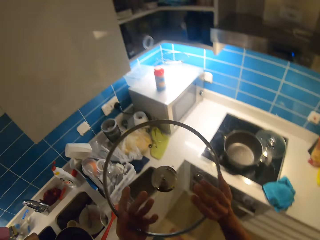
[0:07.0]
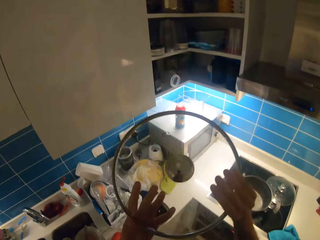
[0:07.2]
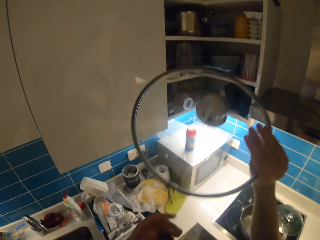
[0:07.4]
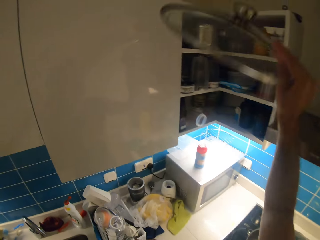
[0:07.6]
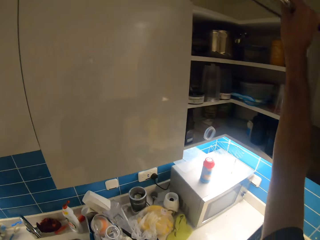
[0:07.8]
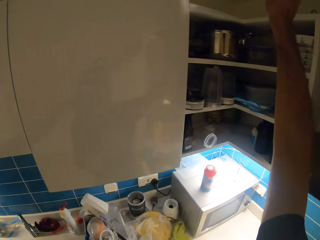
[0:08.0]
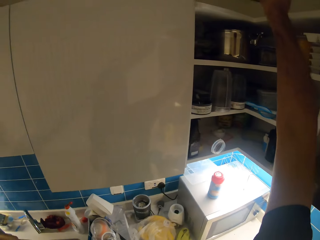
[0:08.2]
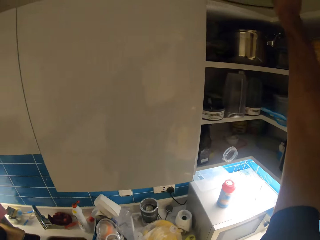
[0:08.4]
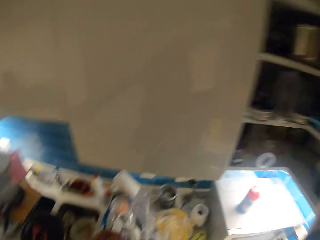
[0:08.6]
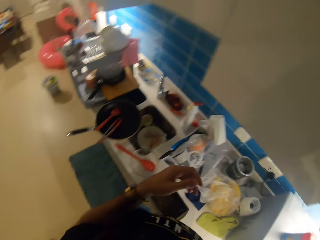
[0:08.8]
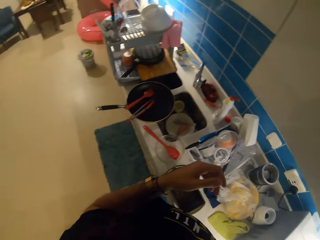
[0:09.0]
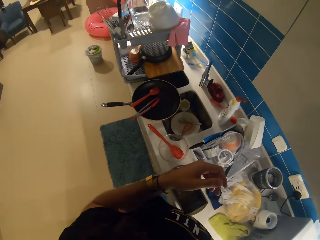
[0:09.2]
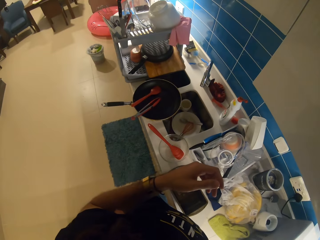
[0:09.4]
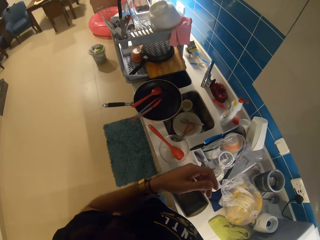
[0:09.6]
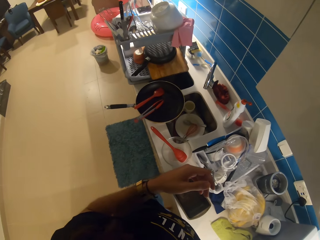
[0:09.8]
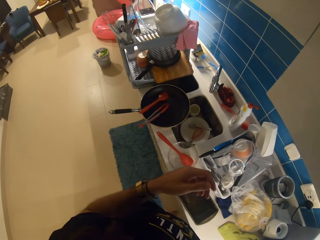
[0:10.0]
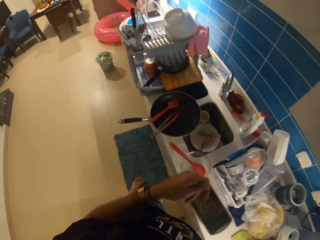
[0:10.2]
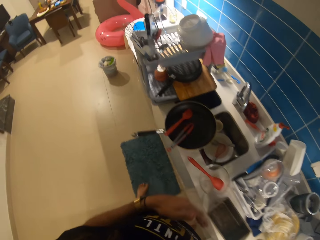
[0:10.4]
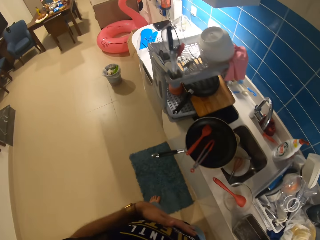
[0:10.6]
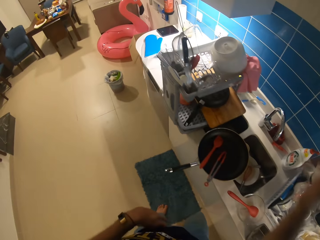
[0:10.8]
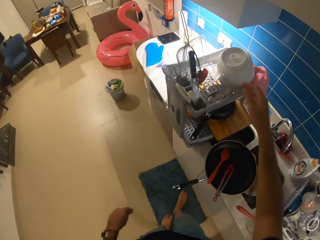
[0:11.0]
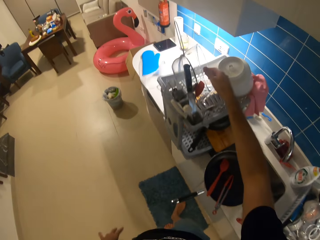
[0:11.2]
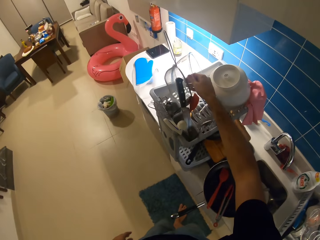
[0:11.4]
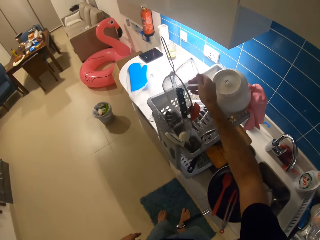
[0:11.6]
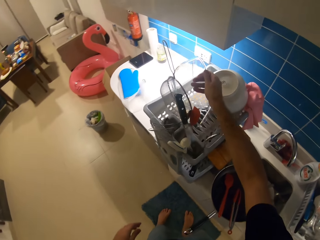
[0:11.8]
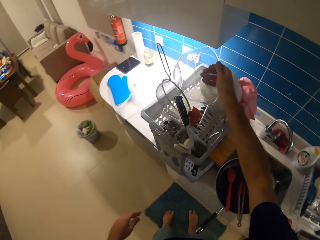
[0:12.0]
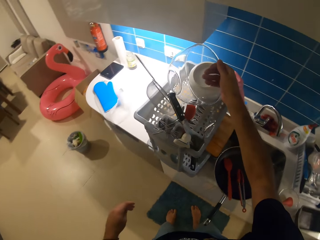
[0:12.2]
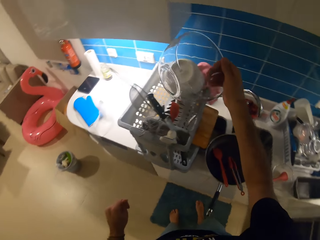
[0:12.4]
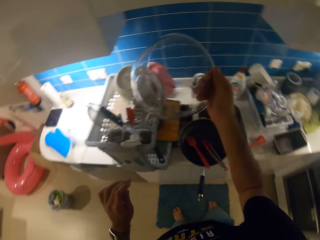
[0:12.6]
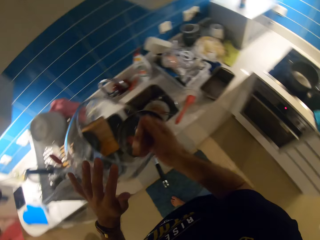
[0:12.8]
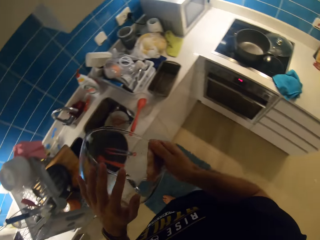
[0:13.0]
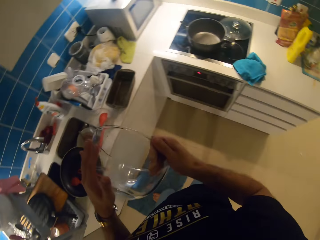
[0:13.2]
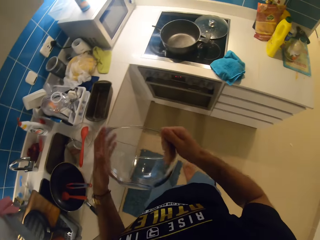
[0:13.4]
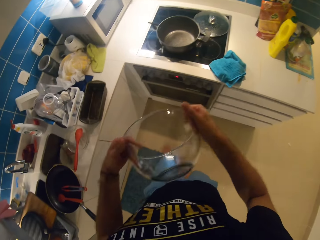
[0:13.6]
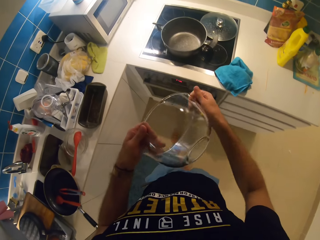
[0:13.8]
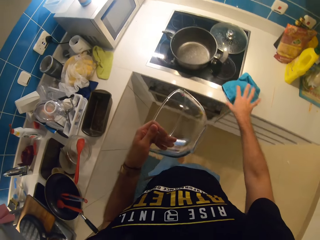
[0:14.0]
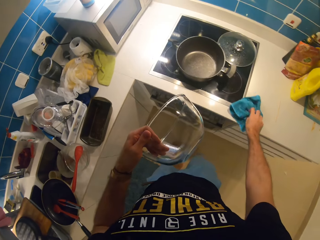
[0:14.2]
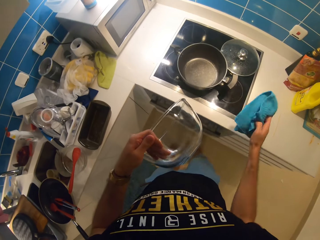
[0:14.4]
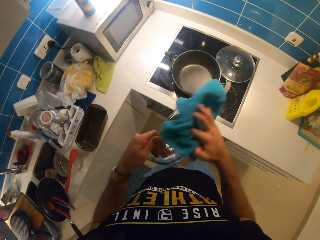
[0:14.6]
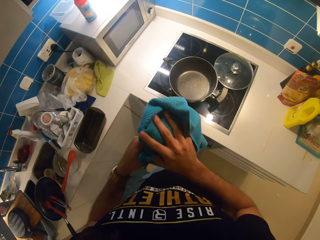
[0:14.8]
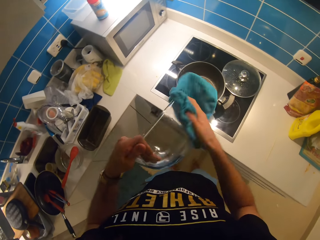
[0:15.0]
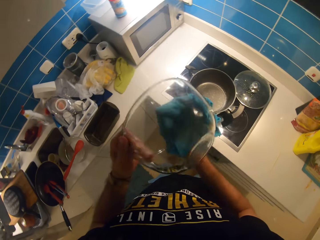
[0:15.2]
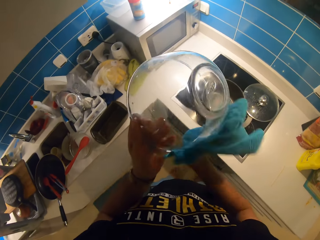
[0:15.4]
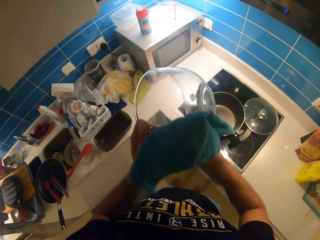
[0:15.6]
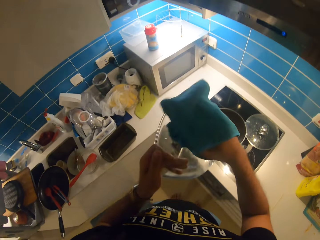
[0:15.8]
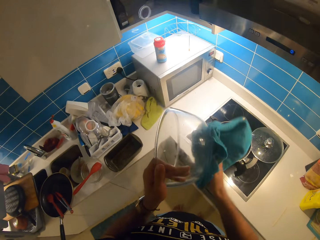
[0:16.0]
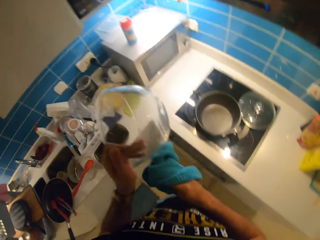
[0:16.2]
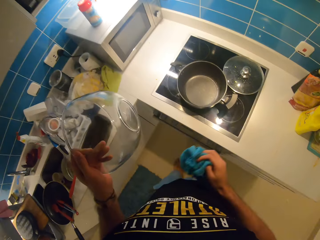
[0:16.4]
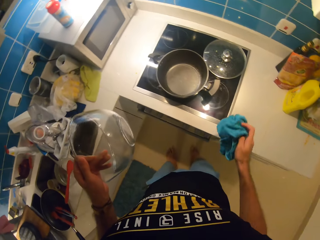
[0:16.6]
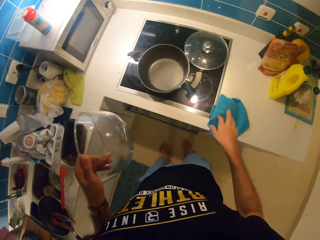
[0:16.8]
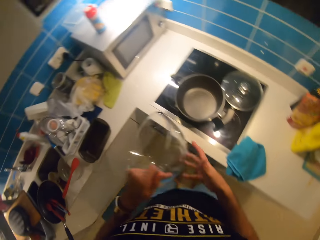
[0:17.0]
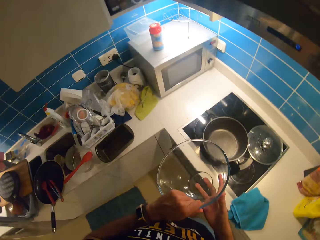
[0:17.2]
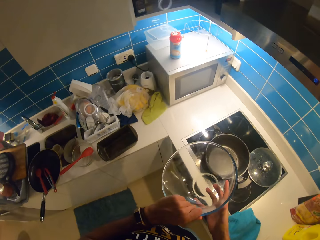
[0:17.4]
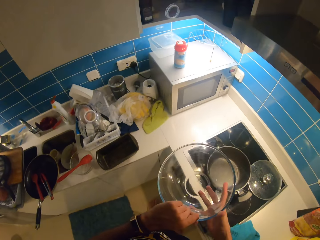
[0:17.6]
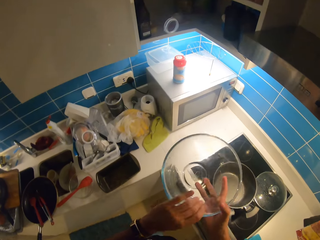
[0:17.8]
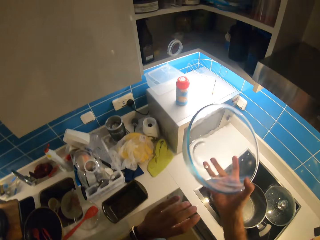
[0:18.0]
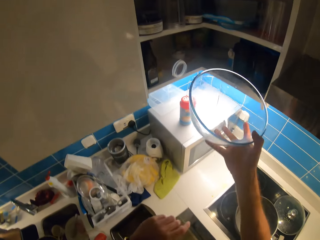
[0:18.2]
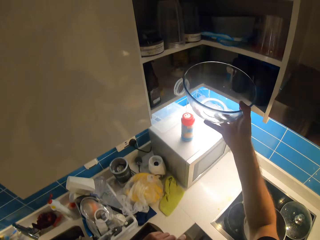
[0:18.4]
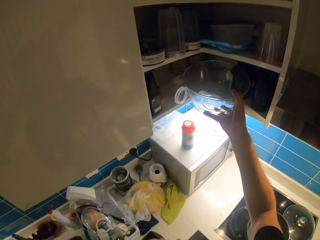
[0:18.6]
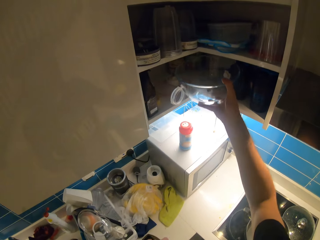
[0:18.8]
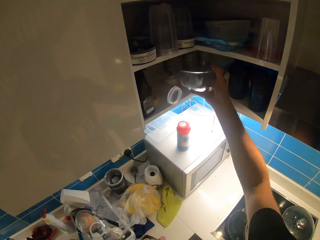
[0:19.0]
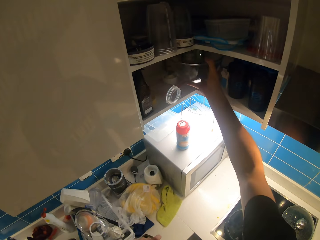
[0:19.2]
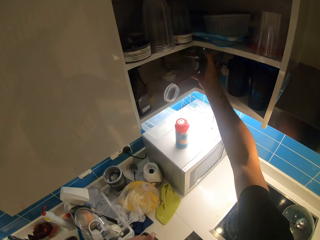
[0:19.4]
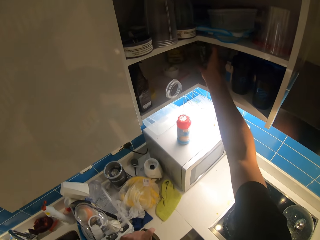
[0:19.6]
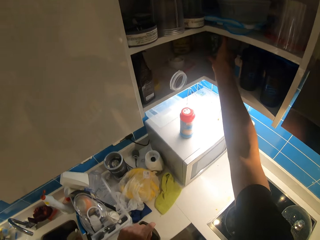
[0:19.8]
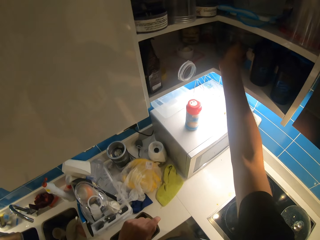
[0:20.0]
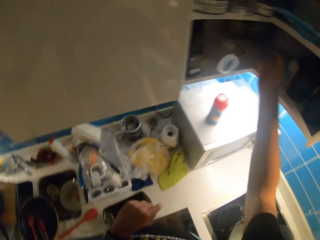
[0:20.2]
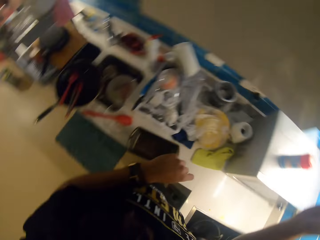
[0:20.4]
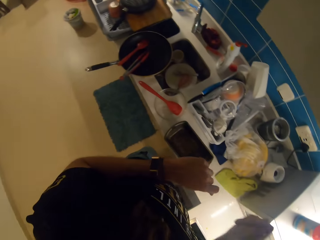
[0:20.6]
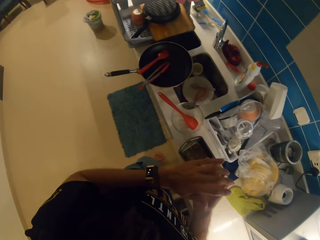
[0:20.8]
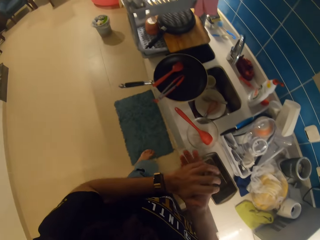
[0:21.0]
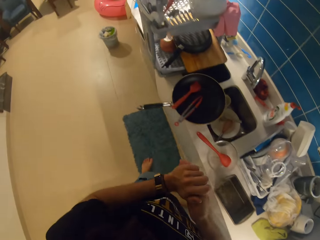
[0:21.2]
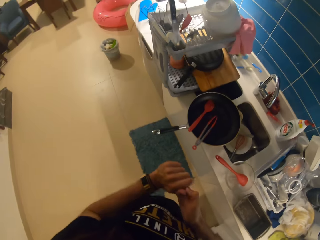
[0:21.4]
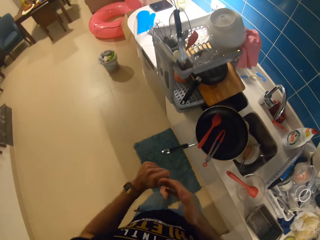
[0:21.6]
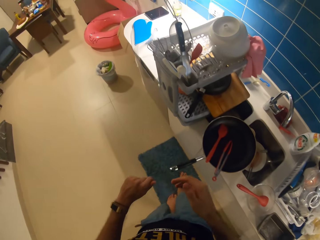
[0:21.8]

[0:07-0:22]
The camera wearer puts the cooking pot lid in the cabinet. She picks a bowl from the dish drier. She picks a kitchen towel with her right hand. She wipes the bowl with the kitchen towel. She puts down the kitchen towel. She puts the bowl in the kitchen cabinet.

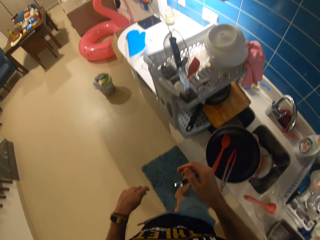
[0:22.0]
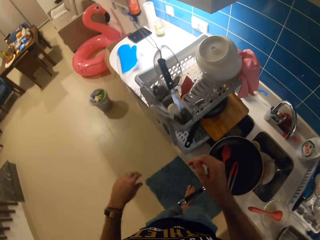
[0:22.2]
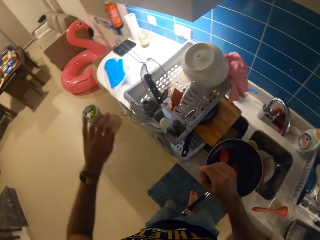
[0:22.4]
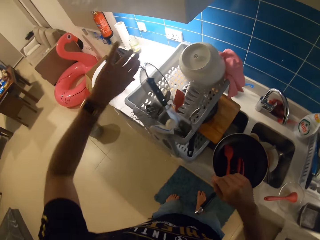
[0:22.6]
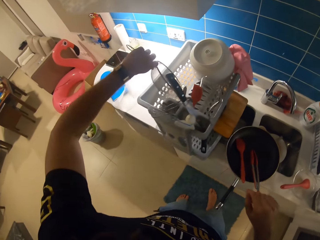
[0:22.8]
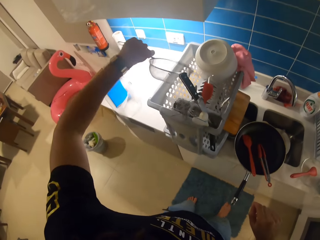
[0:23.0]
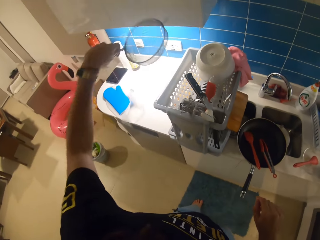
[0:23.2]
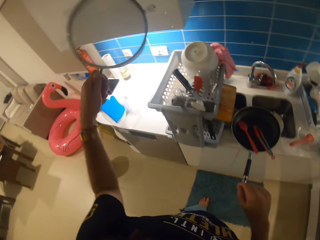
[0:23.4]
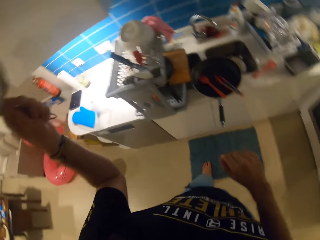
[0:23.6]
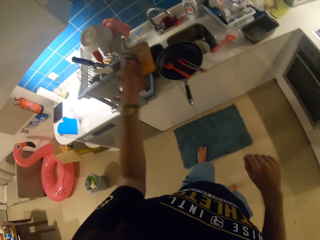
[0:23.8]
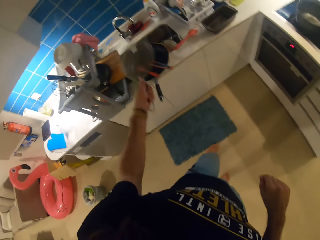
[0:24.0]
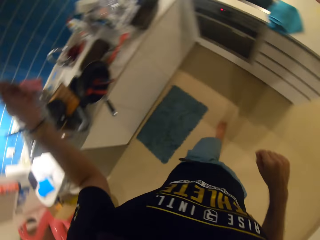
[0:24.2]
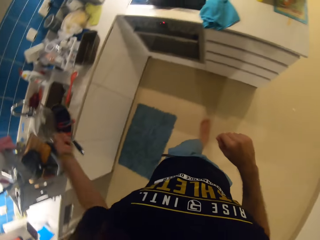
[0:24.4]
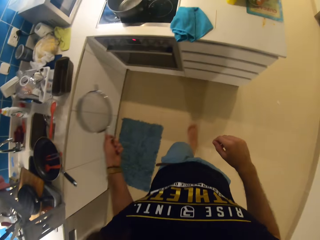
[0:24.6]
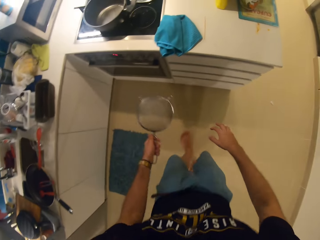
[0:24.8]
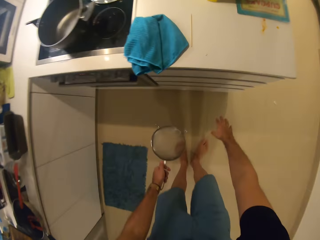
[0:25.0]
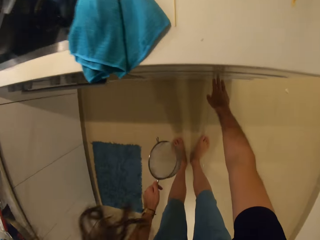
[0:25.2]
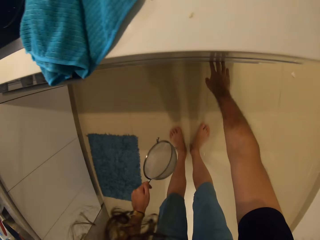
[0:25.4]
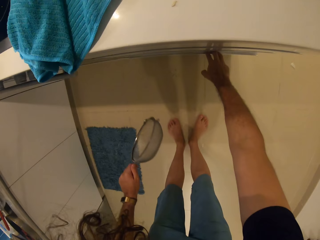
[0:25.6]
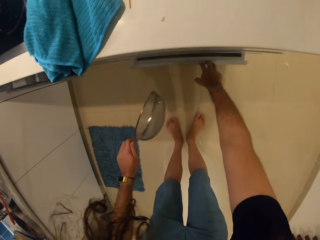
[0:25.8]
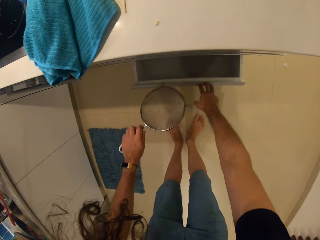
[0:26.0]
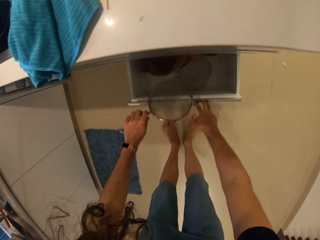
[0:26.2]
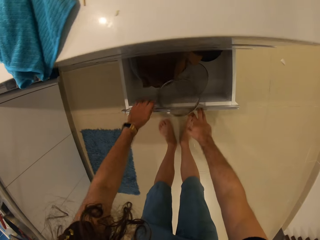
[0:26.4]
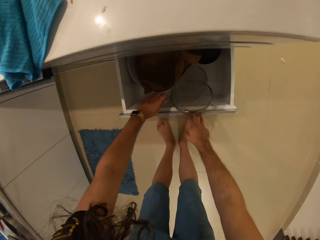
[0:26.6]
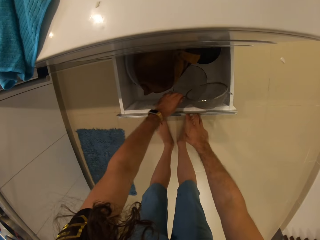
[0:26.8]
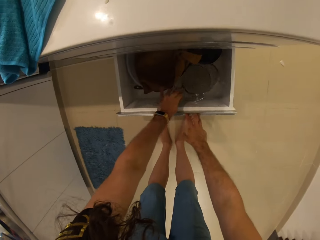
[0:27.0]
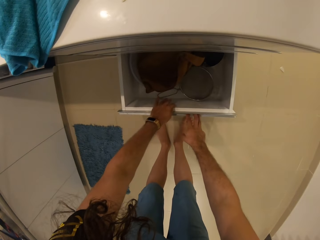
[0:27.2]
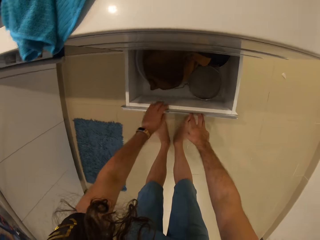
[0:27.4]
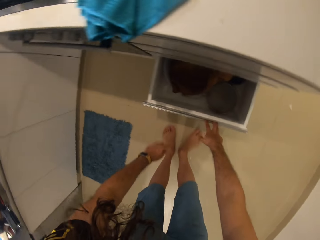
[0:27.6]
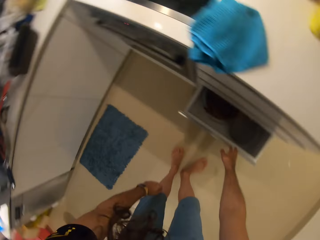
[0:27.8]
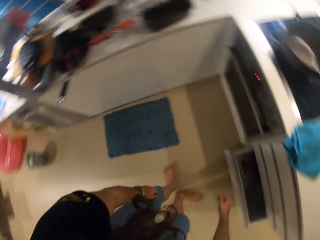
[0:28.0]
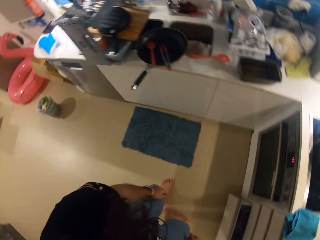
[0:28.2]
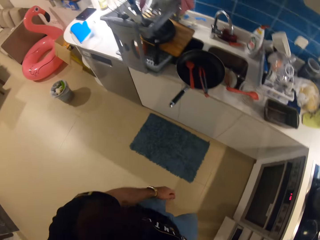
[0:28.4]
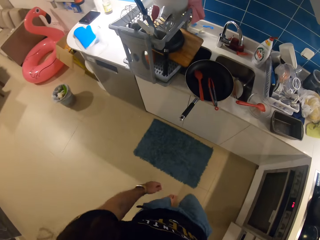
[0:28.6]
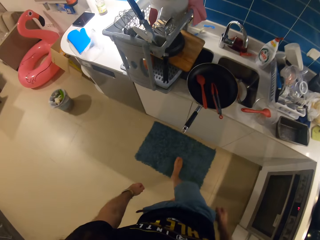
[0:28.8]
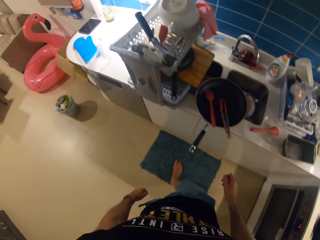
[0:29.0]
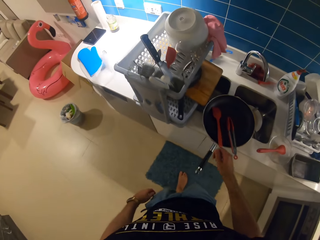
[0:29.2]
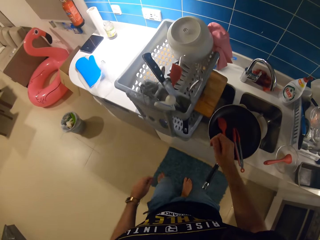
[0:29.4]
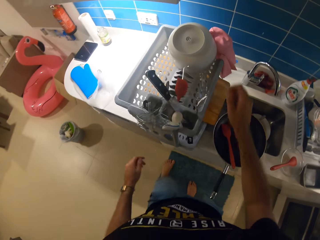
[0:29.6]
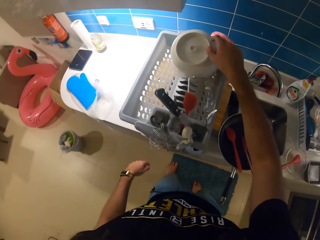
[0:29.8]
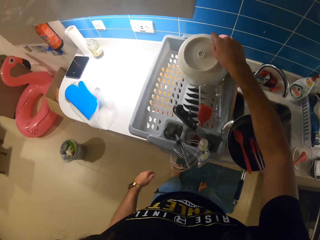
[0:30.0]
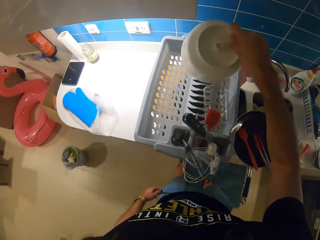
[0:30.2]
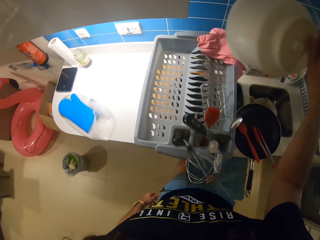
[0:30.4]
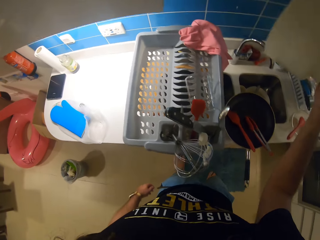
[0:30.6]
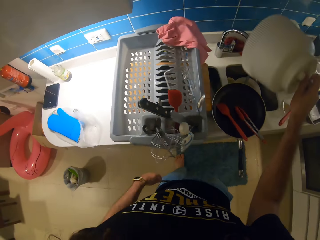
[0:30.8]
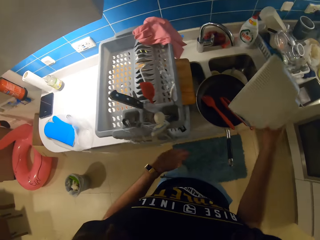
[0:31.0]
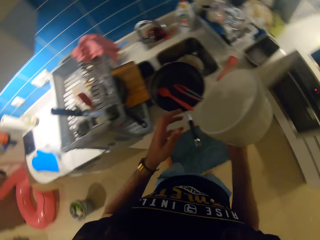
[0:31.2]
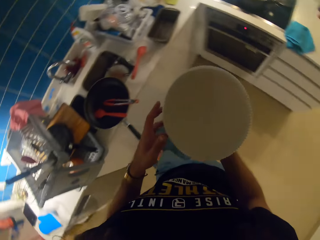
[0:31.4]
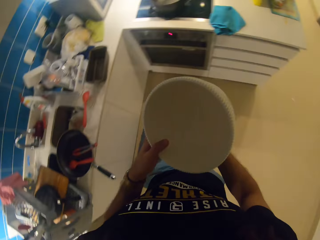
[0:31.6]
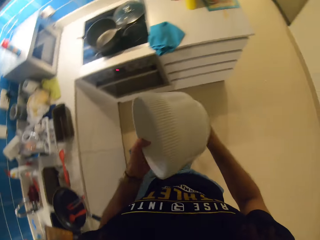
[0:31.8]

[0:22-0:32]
The camera wearer picks a sieve from the dish drier. She shakes the sieve with her left hand. She opens the drawer with her right hand. She puts the sieve in the drawer. She closes the drawer with her right hand. She takes a glass mug plate or bowl with her right hand, wipes it and puts it in the kitchen cabinet.
